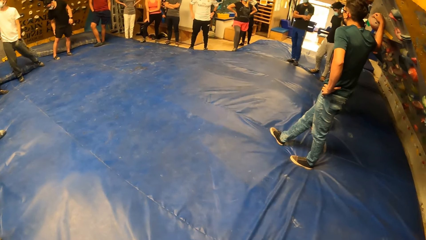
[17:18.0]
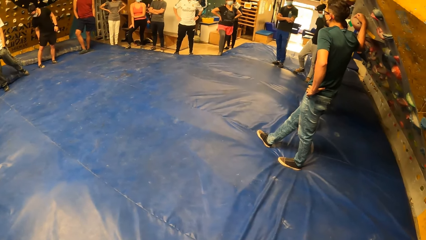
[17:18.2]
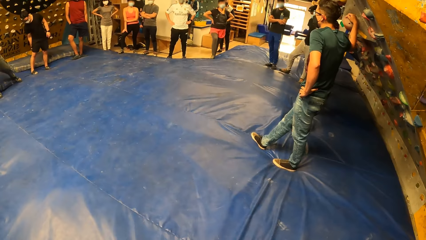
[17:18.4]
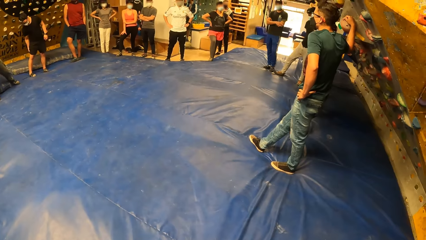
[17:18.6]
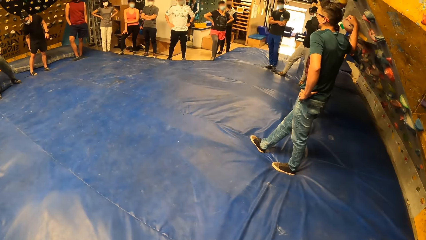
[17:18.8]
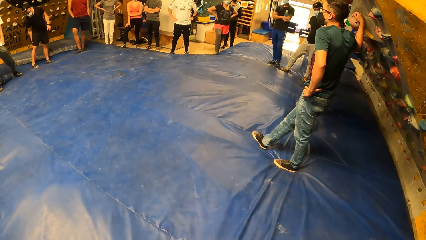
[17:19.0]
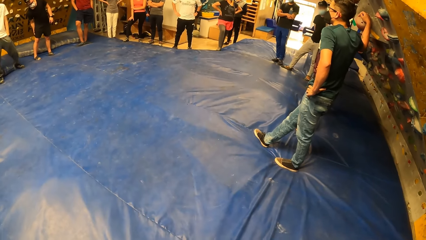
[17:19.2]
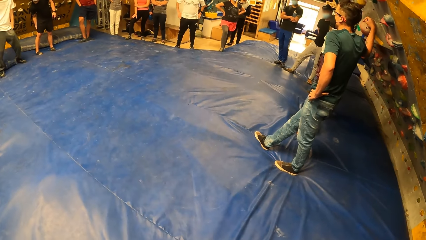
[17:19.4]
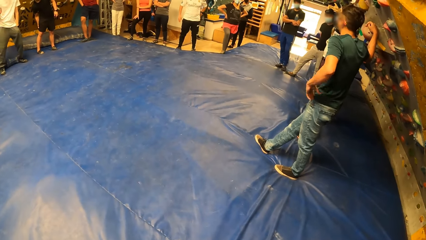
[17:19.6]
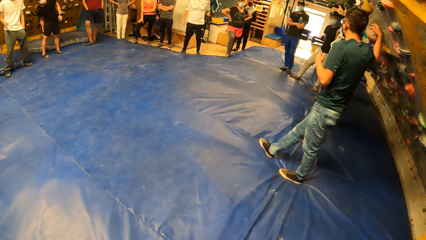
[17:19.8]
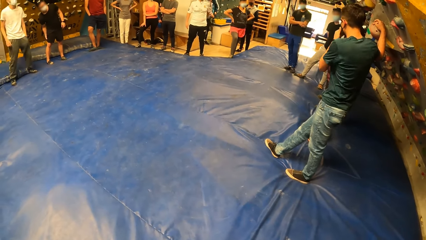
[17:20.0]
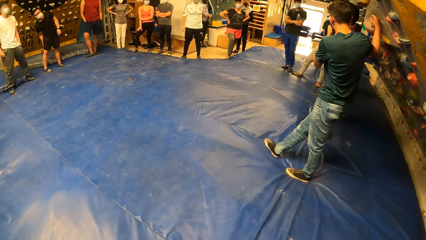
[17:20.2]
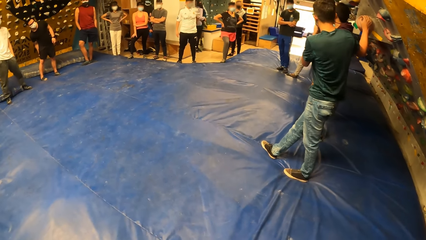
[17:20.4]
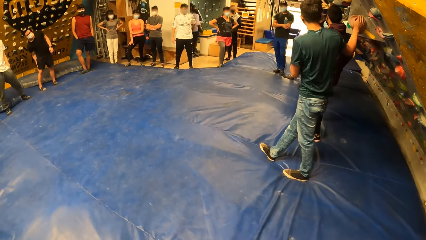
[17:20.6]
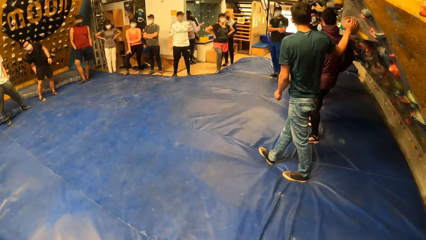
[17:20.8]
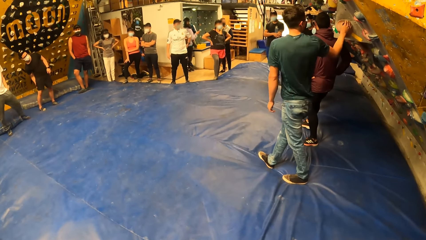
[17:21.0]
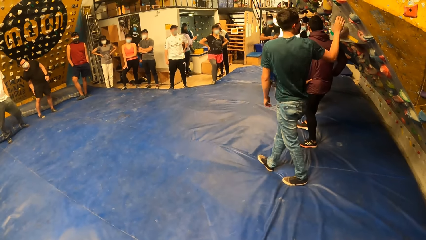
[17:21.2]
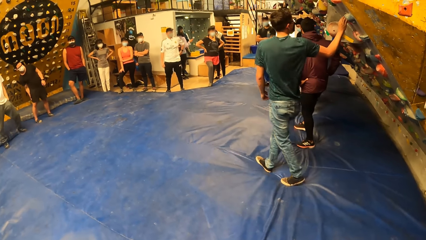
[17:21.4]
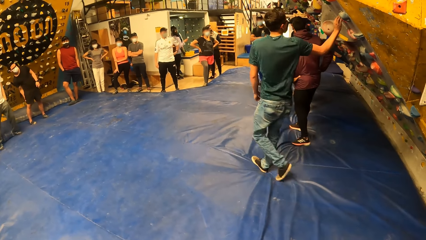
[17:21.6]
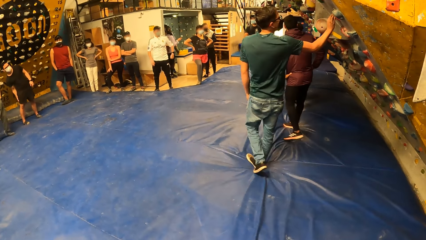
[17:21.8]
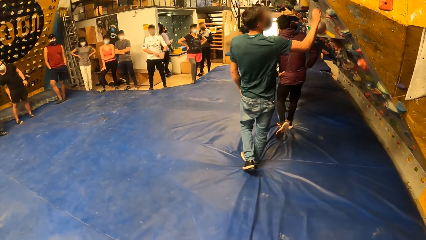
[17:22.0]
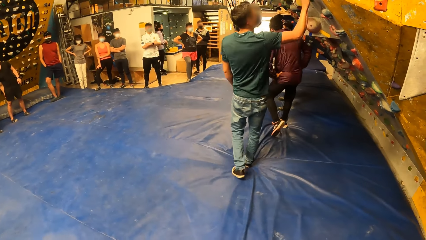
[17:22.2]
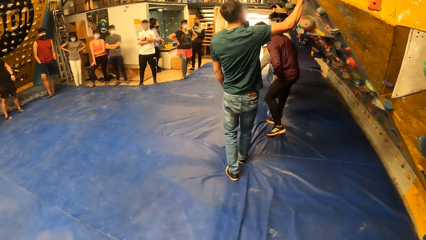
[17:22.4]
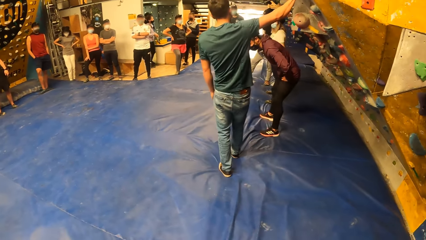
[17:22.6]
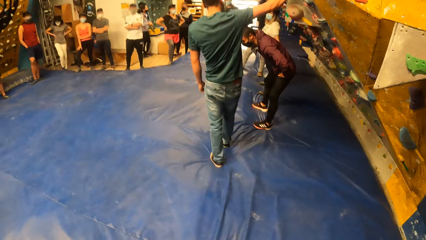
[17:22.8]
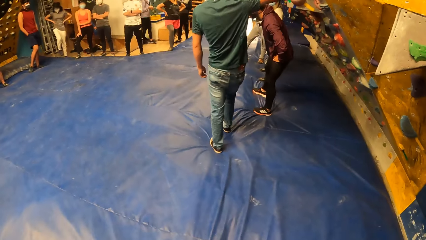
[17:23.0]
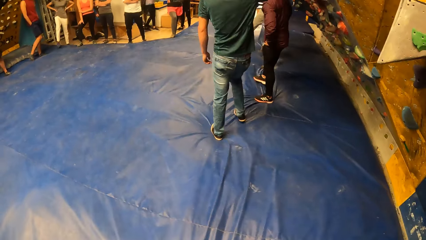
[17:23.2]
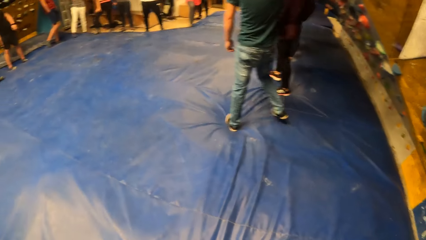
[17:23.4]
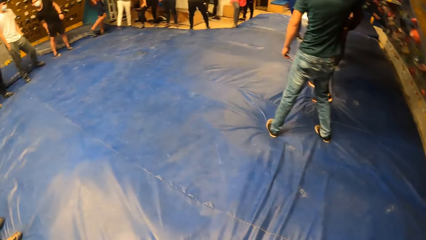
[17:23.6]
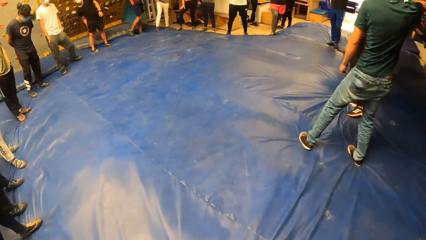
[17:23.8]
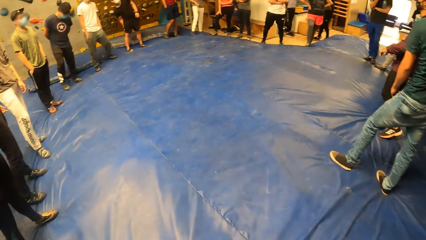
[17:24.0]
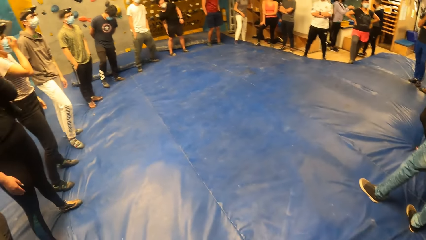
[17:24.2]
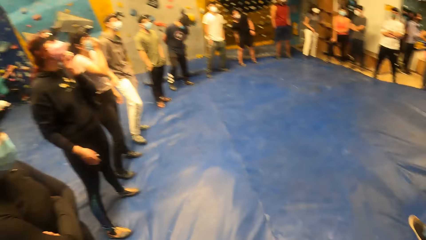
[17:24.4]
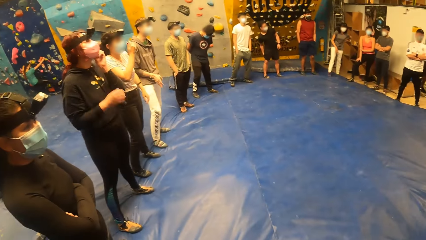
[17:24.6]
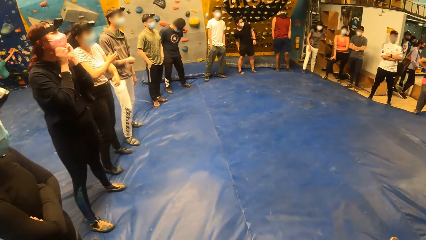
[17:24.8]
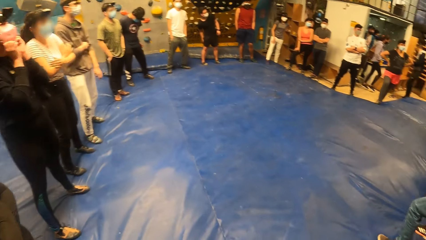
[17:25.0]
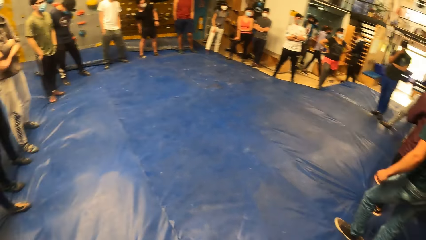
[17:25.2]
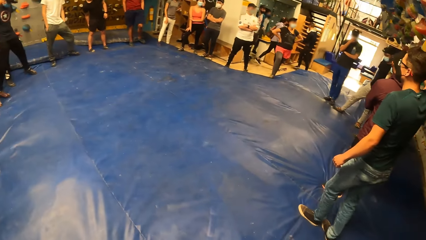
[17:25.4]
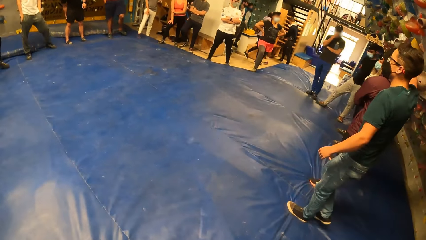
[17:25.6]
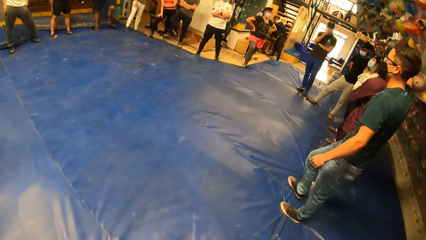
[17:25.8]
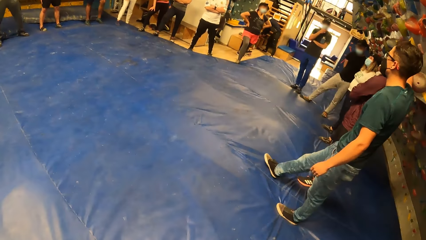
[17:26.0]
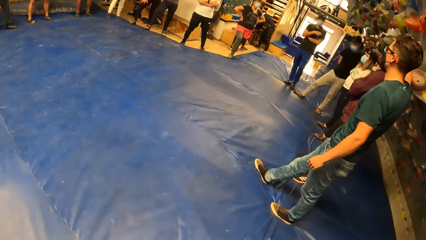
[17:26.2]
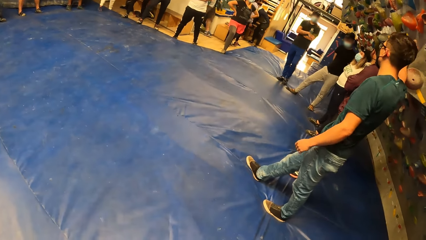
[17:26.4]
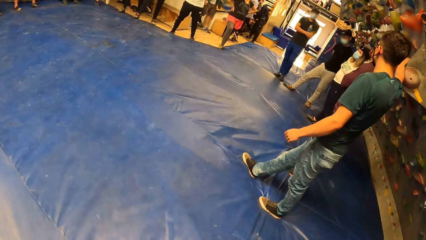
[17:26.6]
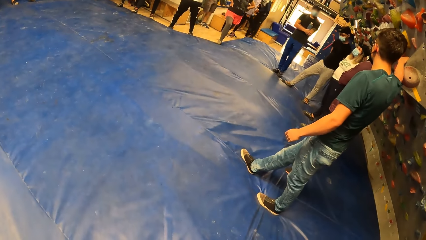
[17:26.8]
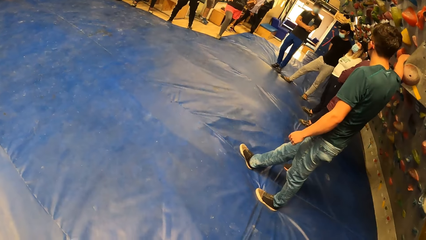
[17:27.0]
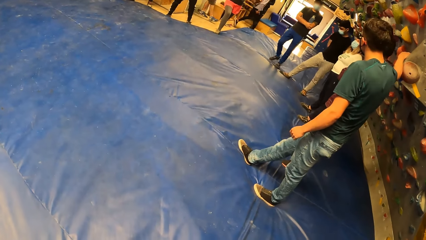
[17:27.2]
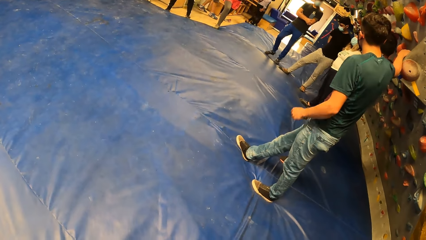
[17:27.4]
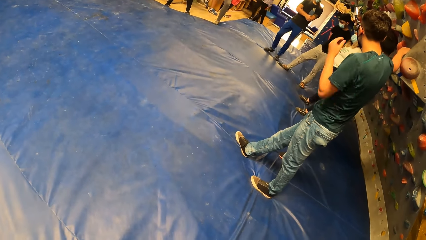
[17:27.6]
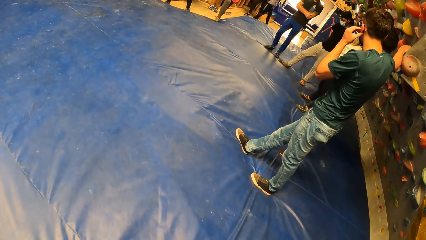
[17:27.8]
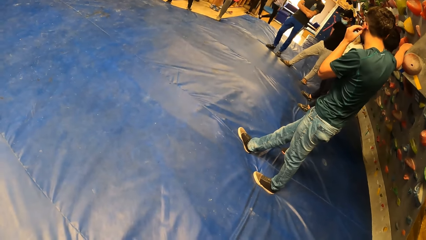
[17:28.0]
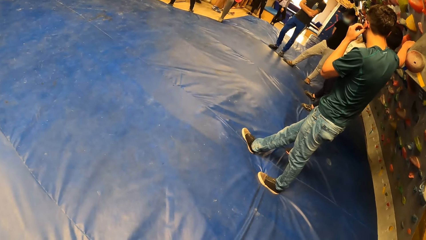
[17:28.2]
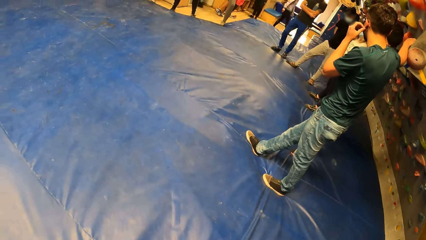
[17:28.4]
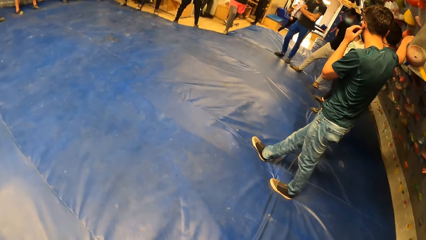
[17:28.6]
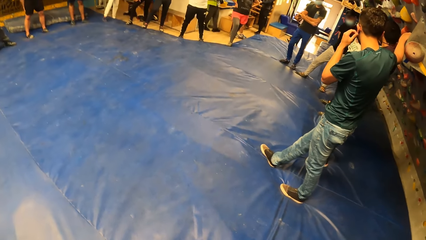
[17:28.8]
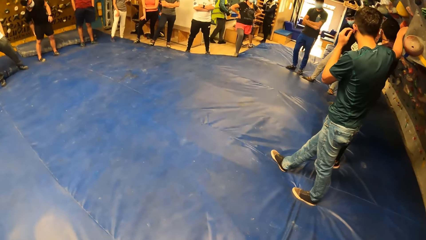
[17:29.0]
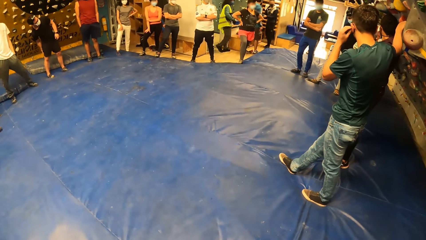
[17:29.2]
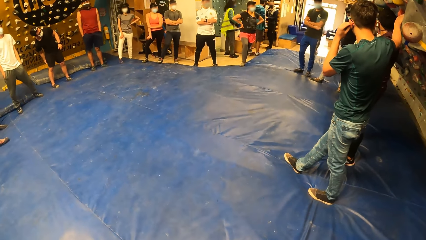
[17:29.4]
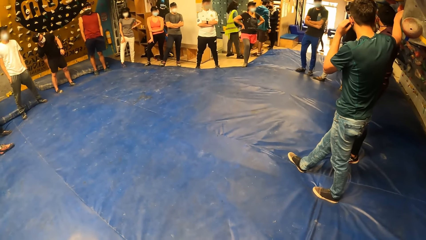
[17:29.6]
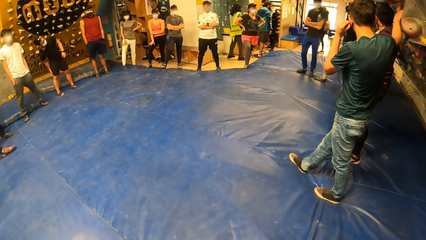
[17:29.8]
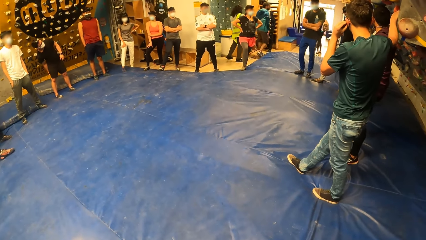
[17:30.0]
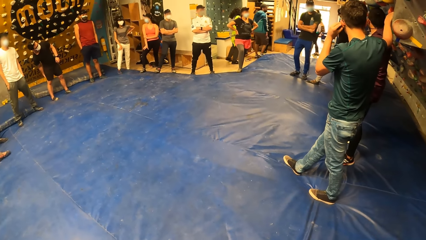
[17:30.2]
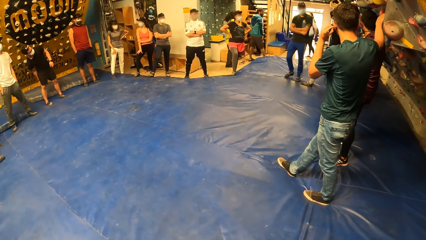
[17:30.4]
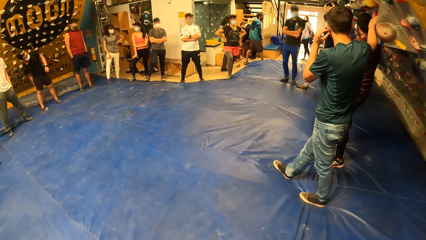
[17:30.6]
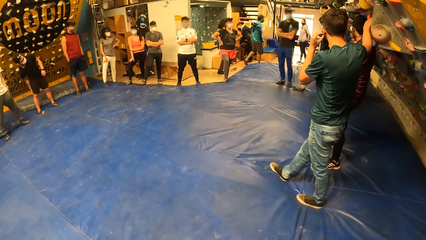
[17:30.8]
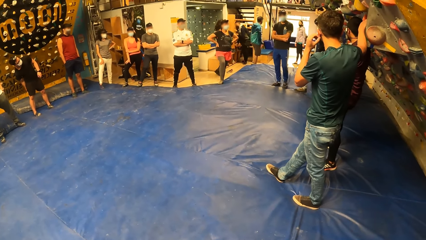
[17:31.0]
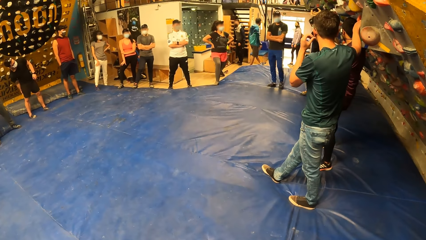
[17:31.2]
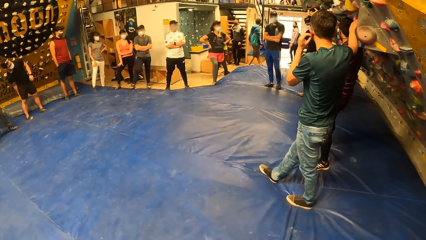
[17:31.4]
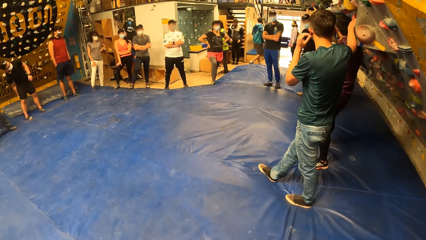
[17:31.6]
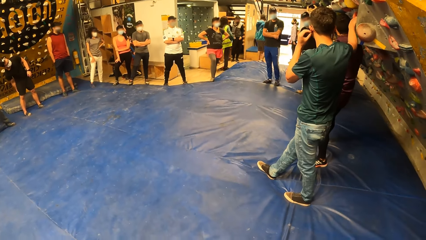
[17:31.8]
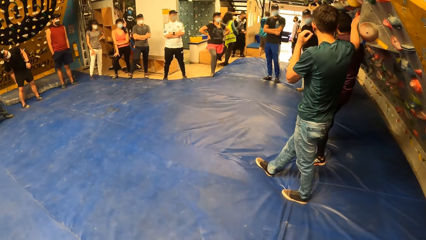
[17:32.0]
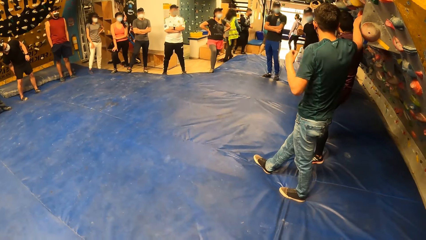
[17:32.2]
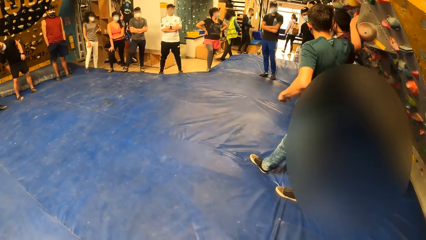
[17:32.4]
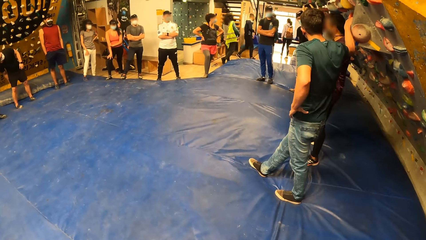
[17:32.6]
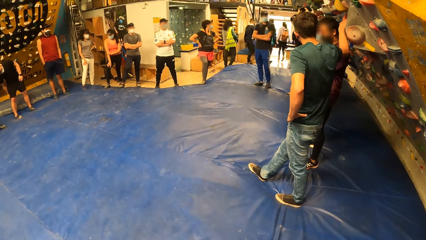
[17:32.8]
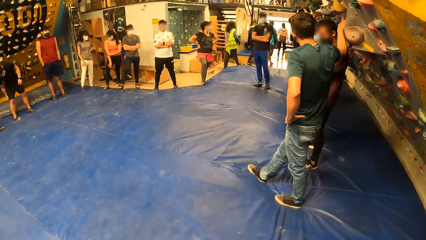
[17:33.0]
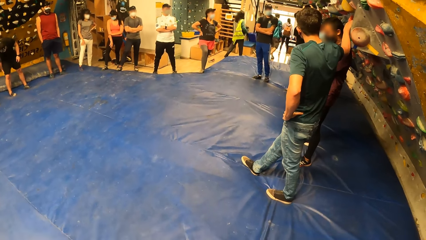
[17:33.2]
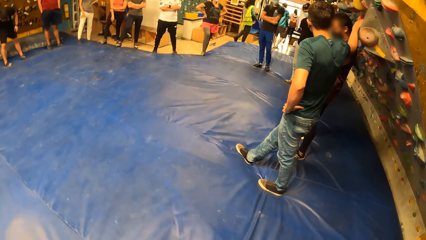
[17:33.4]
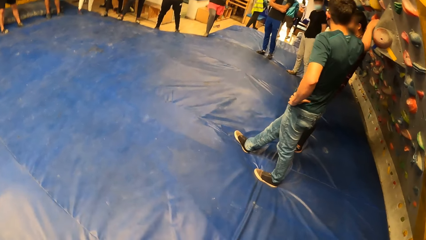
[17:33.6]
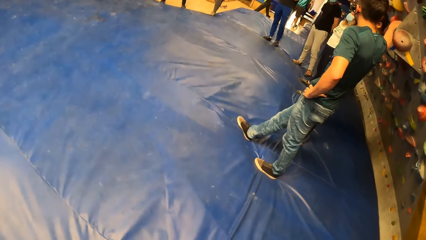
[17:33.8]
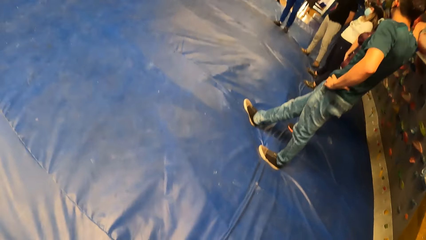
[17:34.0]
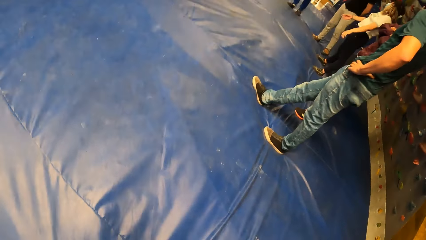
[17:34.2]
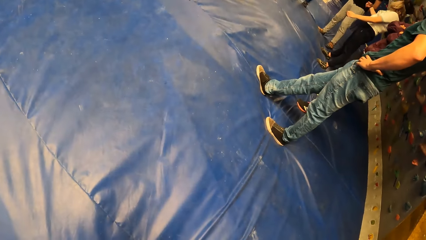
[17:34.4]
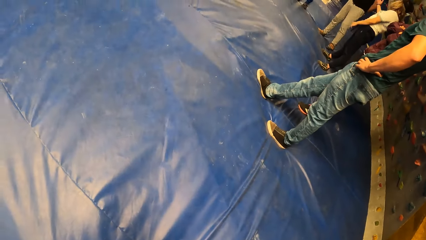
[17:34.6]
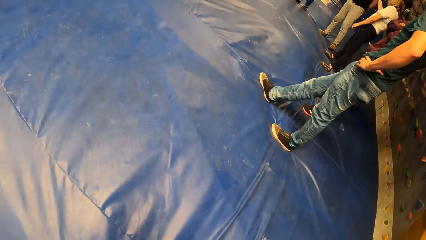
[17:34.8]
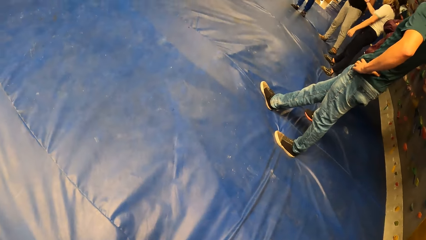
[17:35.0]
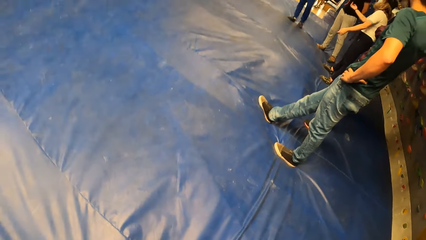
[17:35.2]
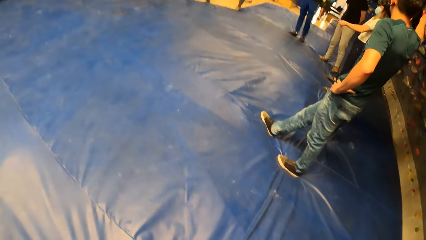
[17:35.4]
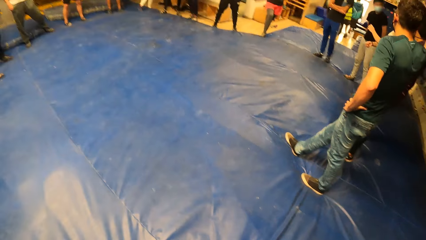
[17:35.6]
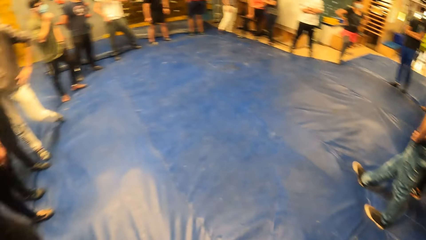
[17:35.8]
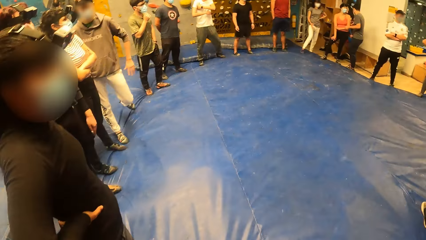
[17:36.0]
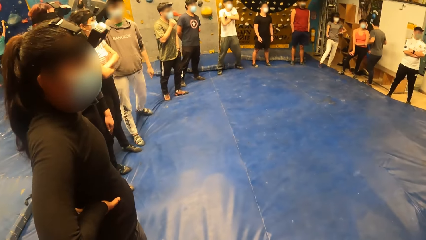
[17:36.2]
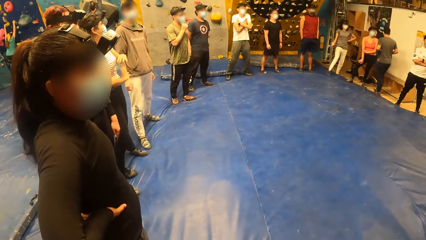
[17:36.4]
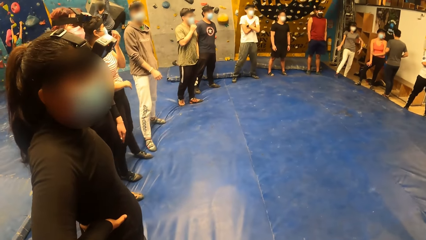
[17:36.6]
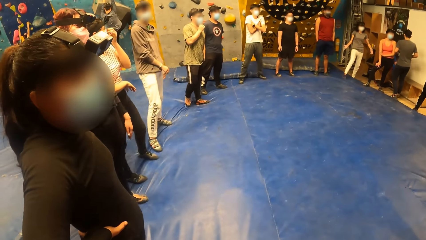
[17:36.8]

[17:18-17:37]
The man touches his left ear with his left hand and puts his left hand on his waist.
